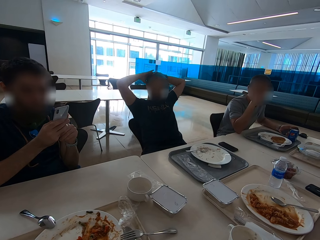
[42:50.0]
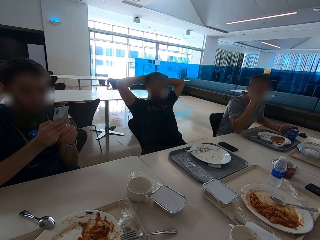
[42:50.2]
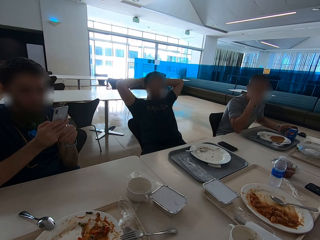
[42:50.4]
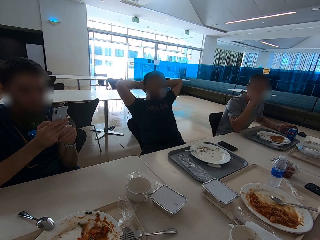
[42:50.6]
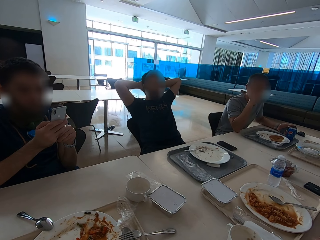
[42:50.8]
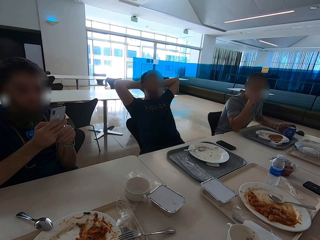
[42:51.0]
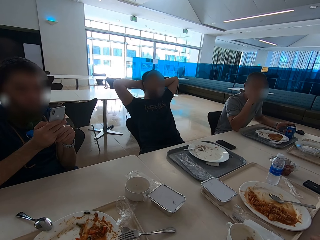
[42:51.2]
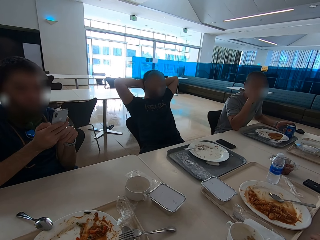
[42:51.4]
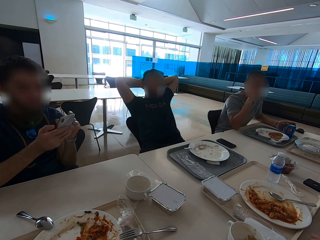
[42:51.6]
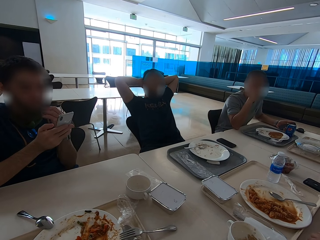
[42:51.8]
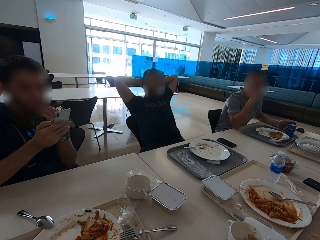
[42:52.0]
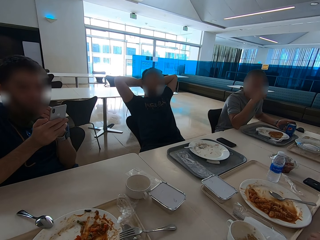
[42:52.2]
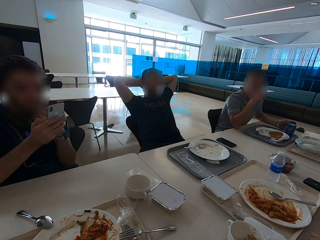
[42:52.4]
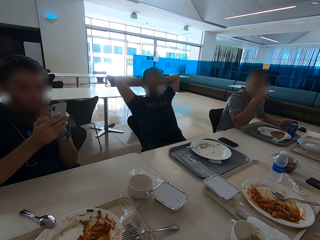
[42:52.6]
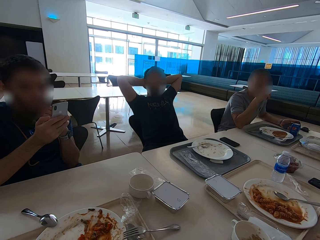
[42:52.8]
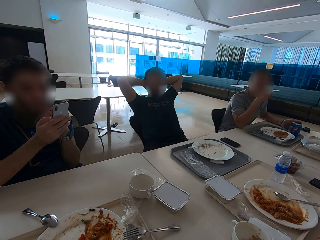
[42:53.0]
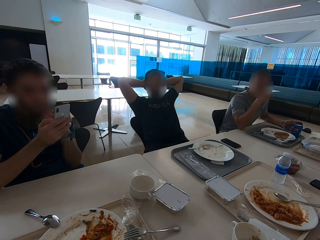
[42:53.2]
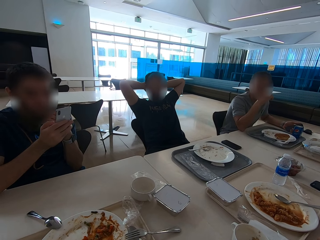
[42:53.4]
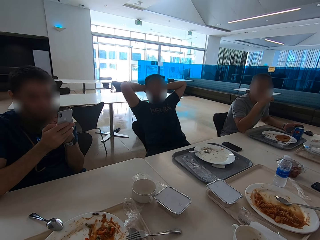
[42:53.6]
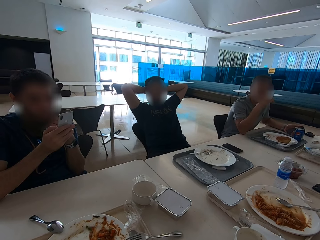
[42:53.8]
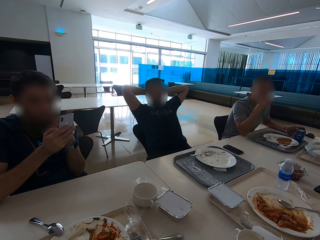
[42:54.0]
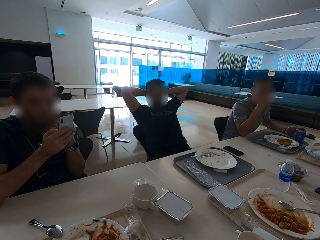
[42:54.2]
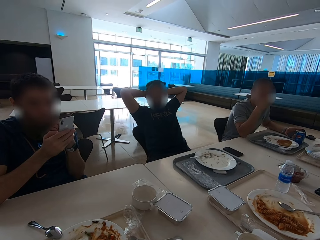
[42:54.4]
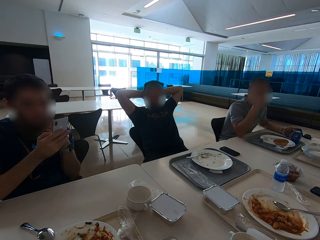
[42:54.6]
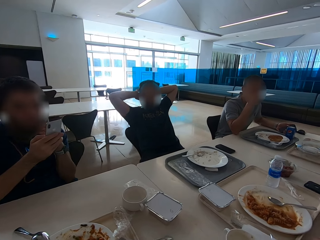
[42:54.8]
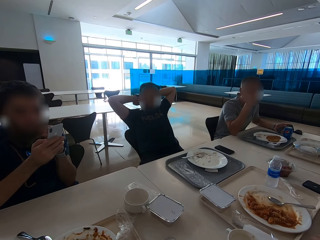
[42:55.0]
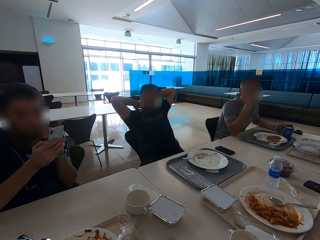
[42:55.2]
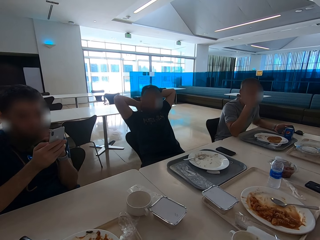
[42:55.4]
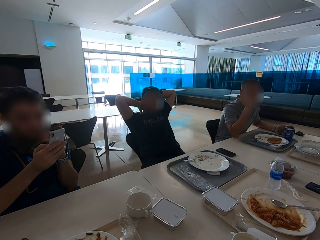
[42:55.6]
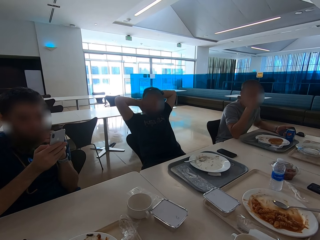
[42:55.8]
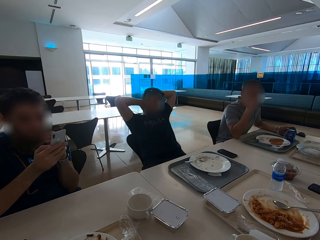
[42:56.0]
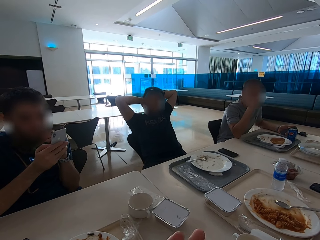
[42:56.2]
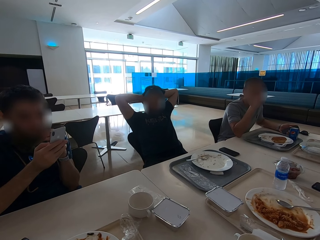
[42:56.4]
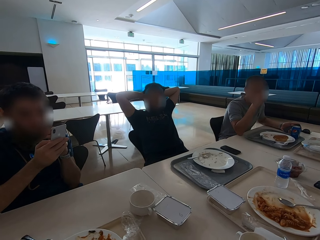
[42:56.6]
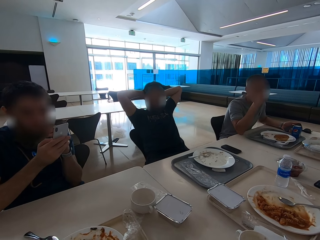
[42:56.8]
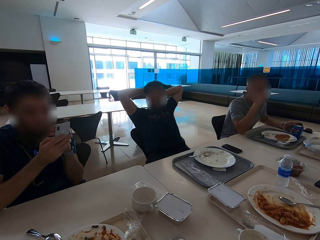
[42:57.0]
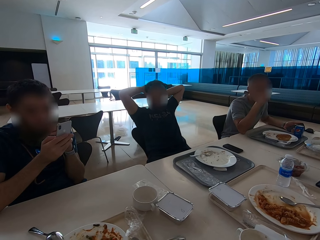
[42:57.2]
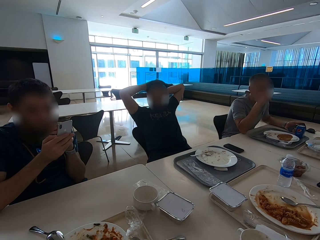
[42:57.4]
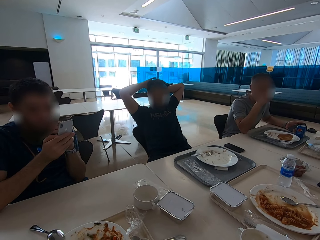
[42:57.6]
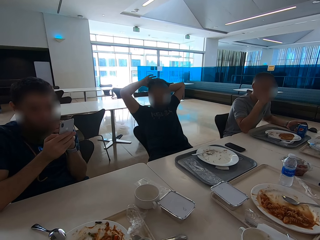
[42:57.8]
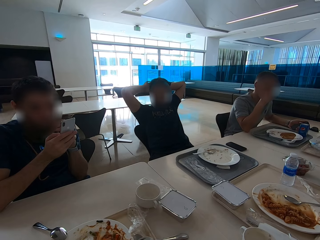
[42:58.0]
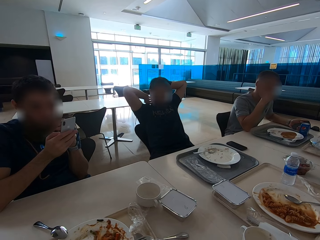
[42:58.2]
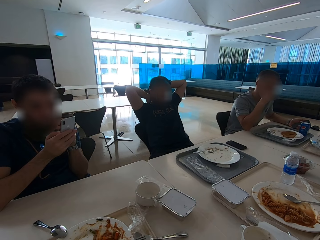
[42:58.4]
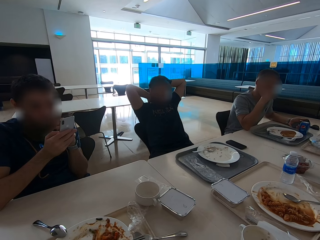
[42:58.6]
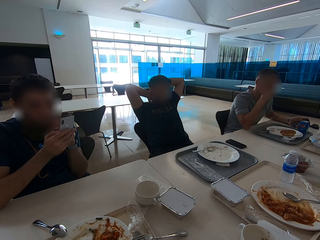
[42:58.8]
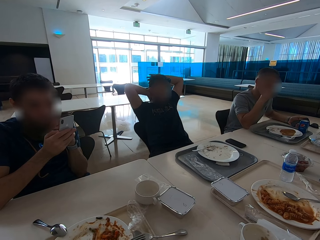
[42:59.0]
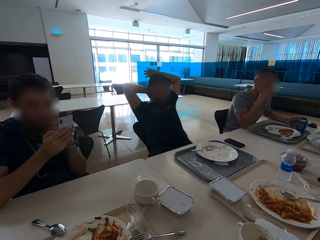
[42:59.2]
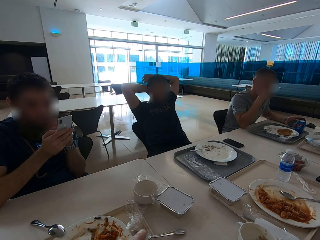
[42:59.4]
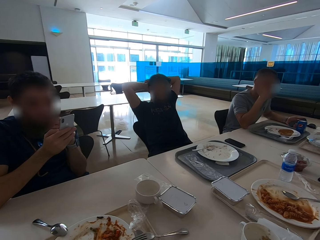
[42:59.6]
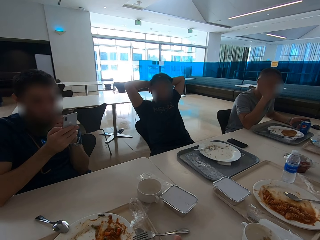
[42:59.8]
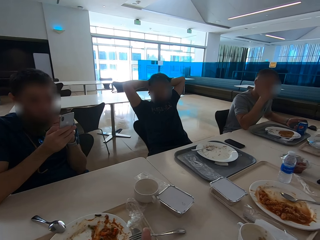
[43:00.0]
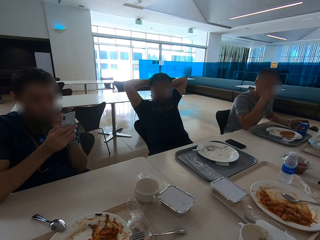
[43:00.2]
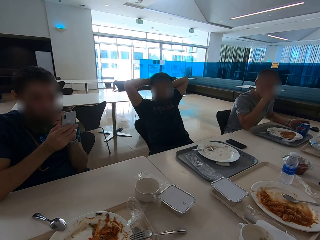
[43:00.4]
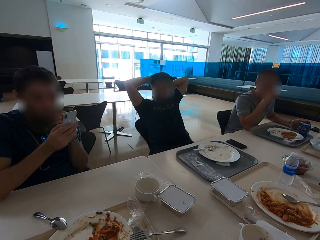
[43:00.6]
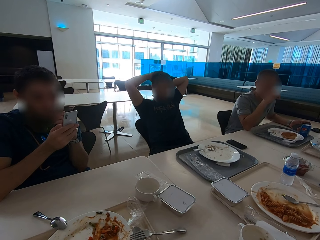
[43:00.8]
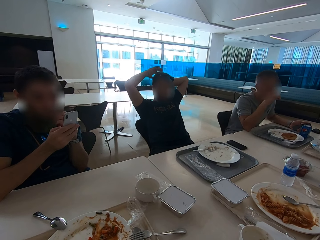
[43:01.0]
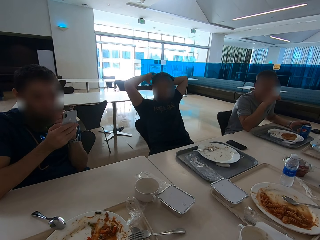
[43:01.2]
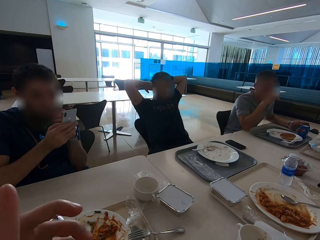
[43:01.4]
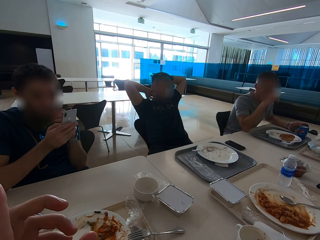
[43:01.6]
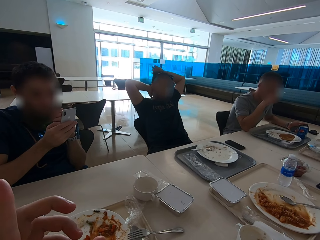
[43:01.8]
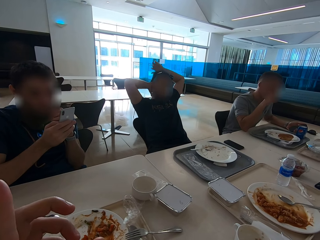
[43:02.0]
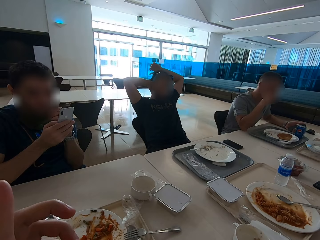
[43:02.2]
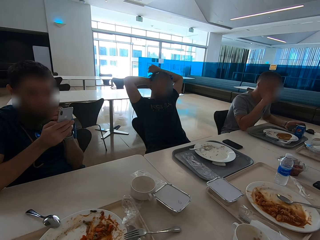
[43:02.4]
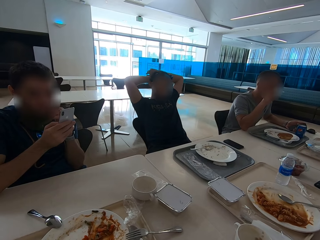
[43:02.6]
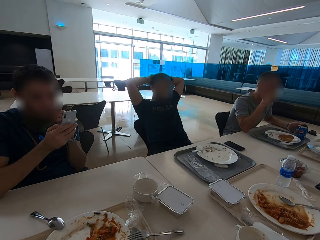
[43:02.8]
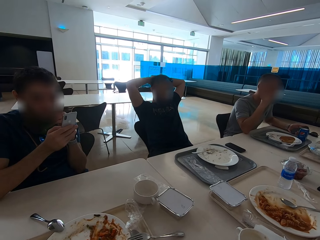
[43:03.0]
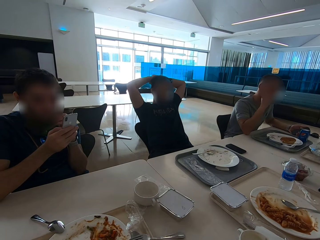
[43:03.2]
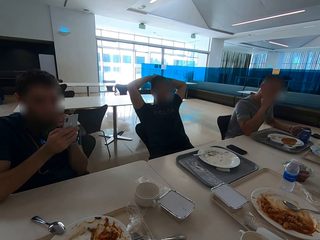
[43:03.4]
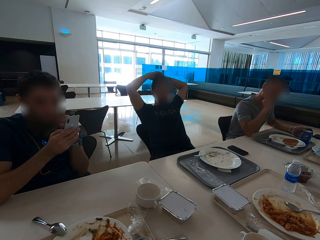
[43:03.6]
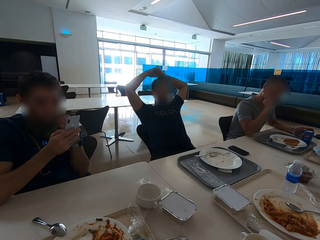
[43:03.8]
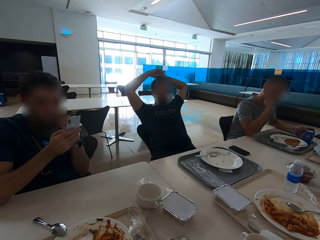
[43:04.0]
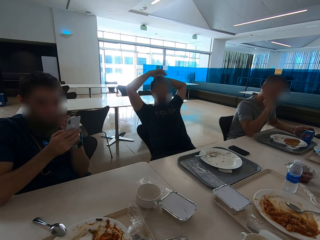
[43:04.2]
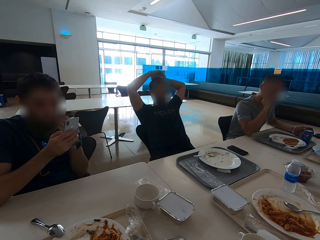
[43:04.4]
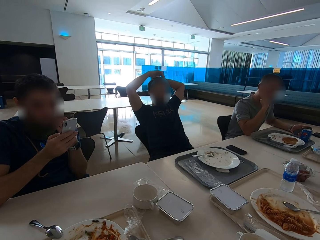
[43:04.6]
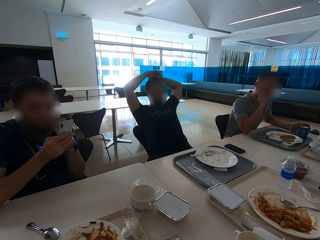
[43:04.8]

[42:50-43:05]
A man touches his face. The man scratches his head. The camera wearer shows hand gestures.

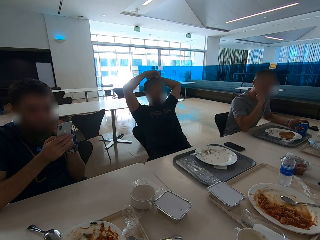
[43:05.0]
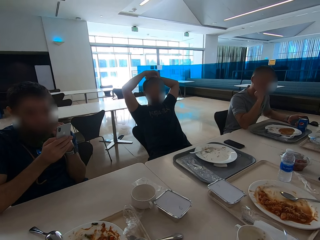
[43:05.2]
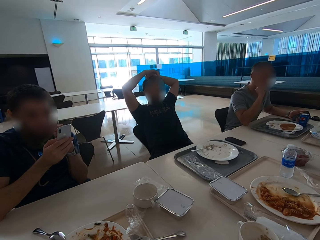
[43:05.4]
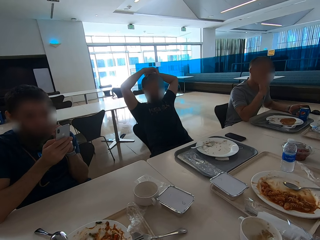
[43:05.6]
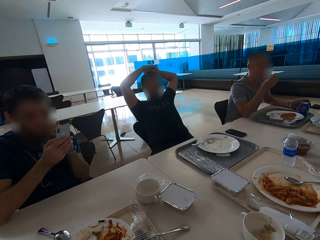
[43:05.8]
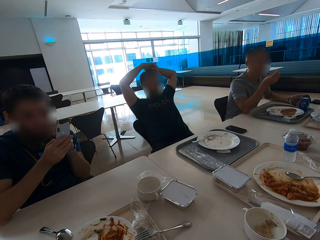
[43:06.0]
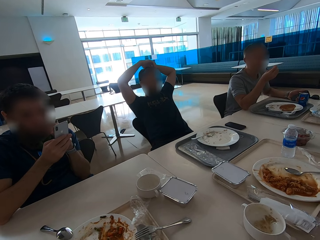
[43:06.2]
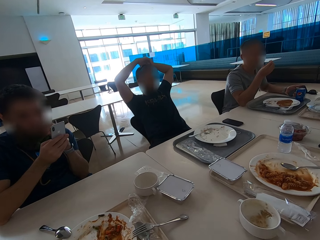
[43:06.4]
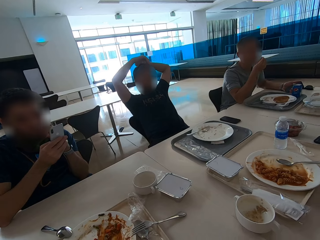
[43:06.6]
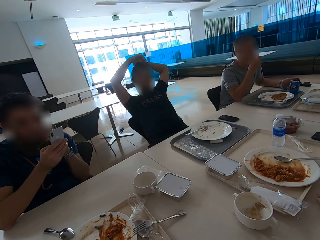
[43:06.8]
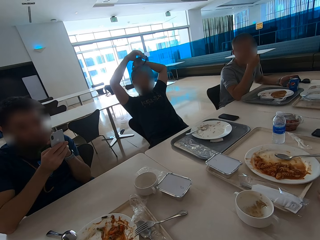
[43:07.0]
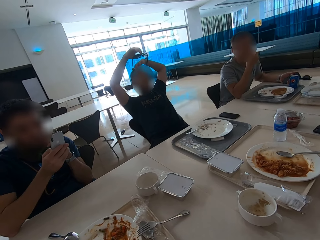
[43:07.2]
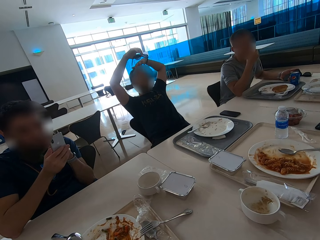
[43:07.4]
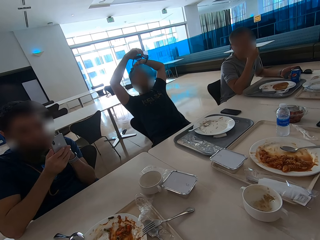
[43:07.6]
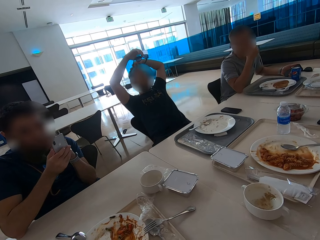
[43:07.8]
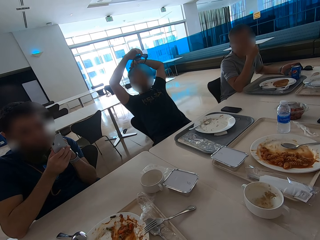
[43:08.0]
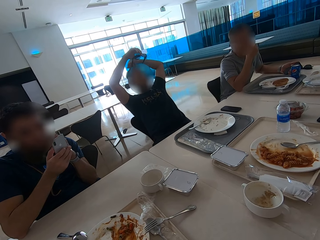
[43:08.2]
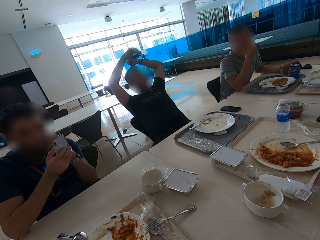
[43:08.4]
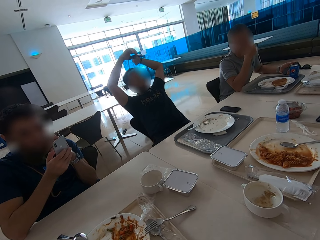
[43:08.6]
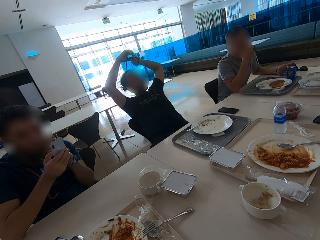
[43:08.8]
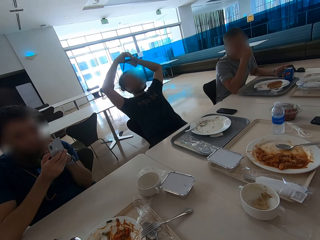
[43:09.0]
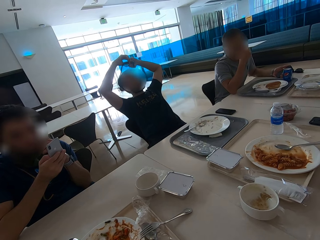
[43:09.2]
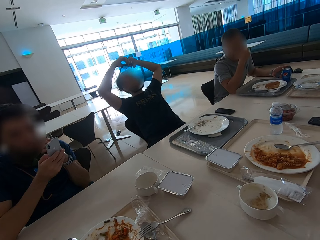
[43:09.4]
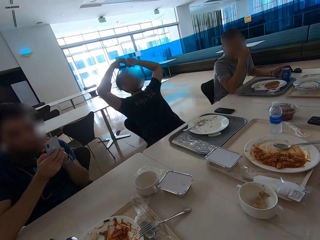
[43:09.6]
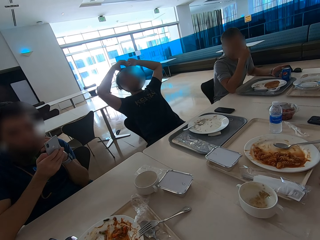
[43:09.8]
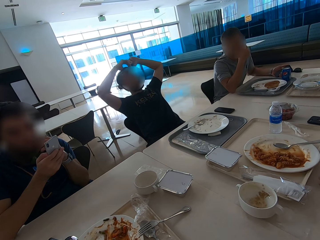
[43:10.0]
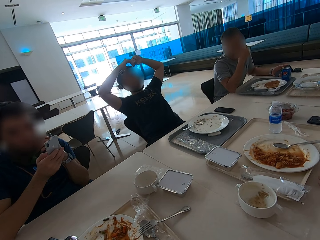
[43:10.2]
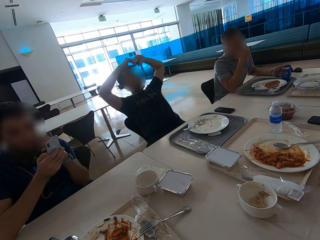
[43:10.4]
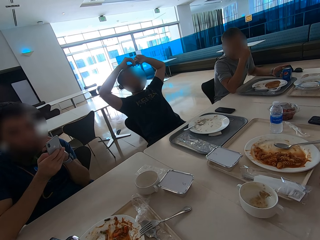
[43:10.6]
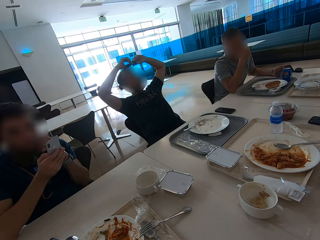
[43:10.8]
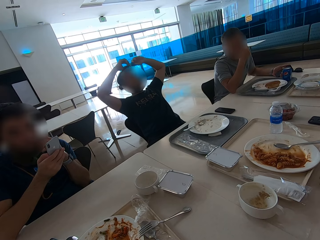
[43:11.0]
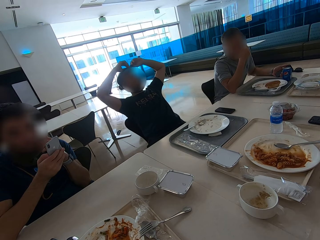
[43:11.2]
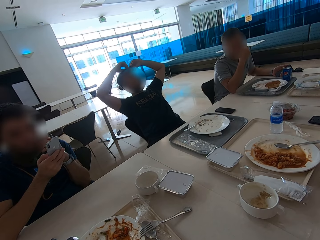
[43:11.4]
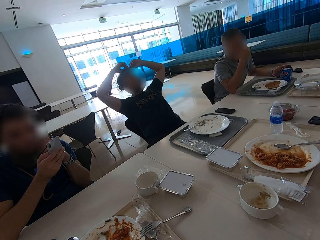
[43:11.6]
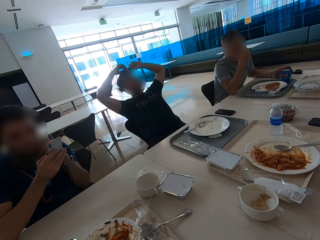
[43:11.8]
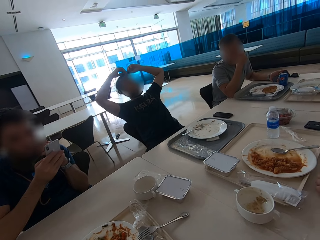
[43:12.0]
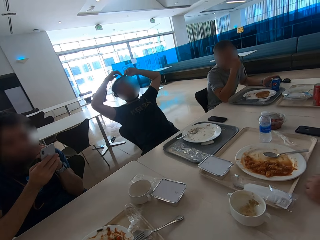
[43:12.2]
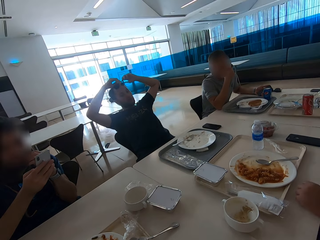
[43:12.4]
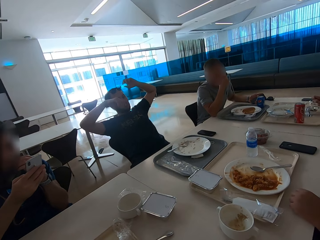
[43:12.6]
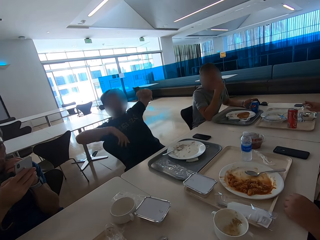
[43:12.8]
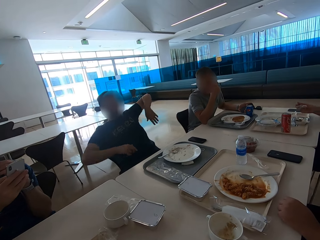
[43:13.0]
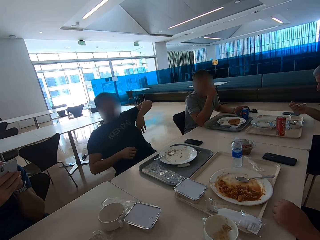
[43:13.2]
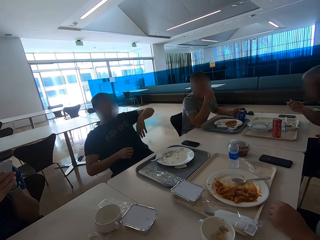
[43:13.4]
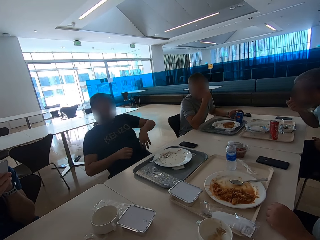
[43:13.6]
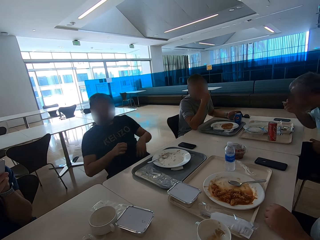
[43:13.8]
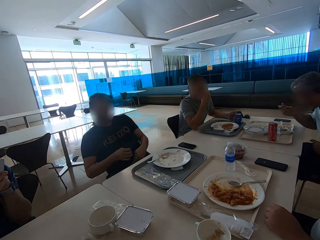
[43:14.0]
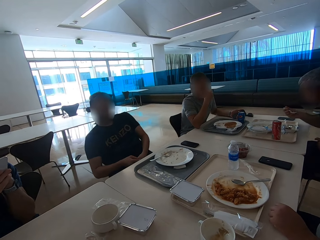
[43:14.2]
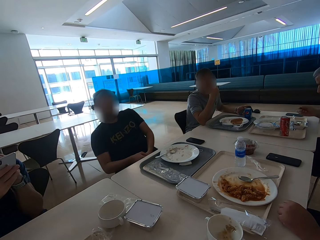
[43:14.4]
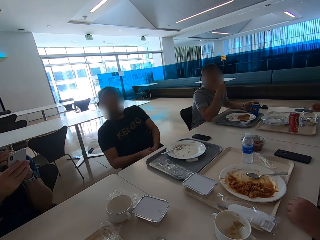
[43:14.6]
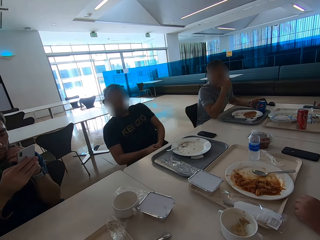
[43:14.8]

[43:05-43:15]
A person raises a hand. A man picks up the sunglasses and puts on the sunglasses. The man pulls his t-shirt. Another man eats.
